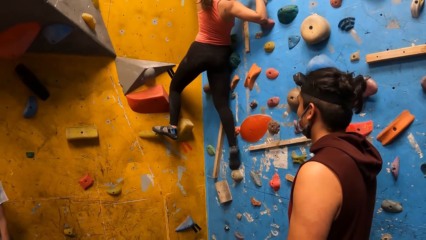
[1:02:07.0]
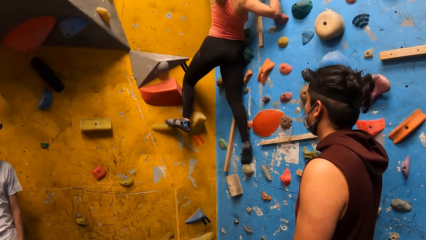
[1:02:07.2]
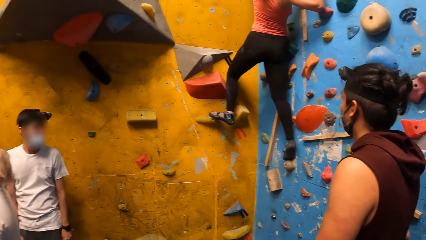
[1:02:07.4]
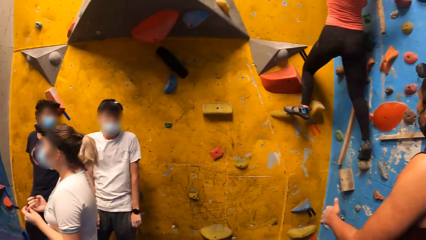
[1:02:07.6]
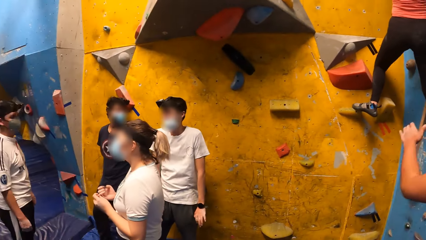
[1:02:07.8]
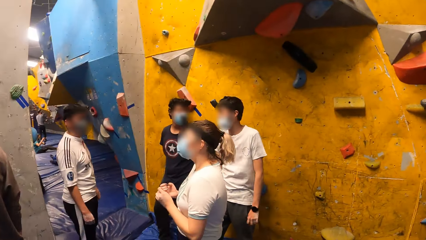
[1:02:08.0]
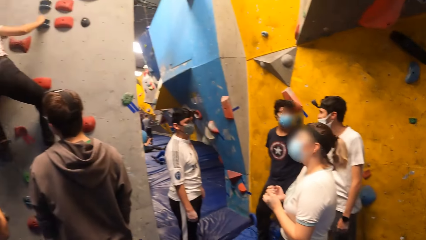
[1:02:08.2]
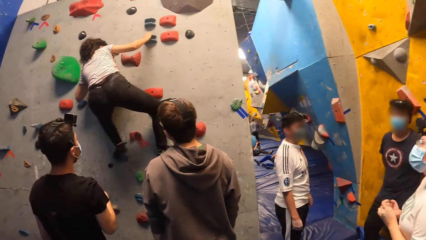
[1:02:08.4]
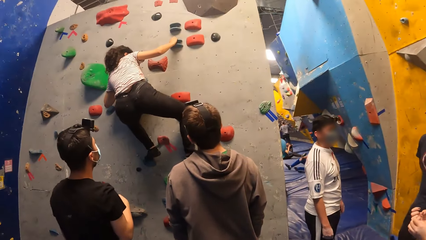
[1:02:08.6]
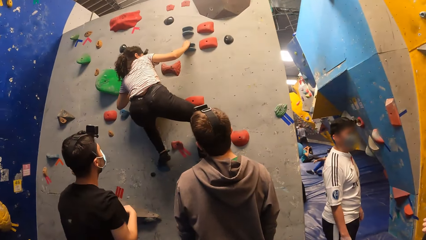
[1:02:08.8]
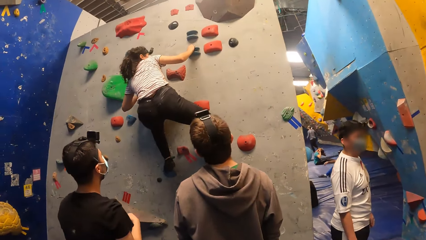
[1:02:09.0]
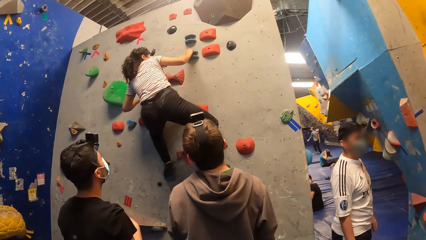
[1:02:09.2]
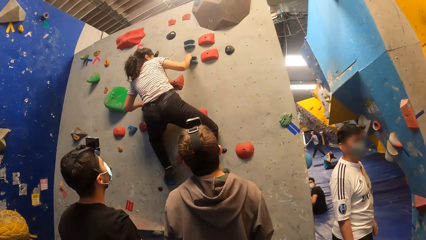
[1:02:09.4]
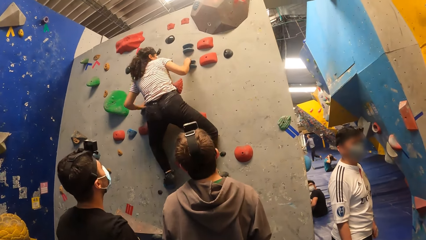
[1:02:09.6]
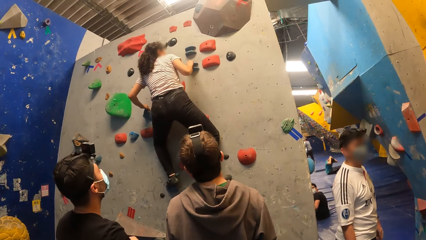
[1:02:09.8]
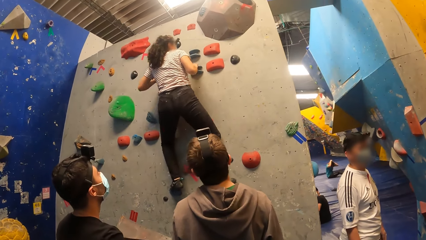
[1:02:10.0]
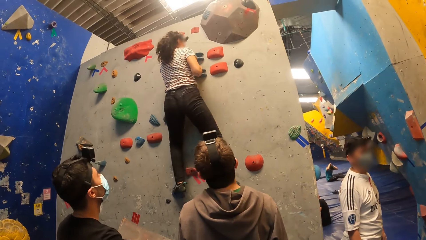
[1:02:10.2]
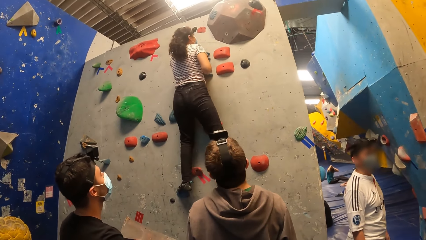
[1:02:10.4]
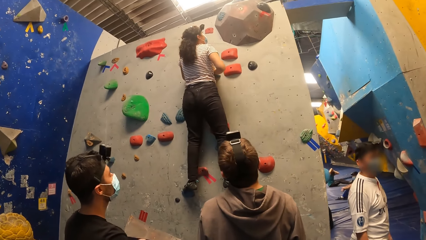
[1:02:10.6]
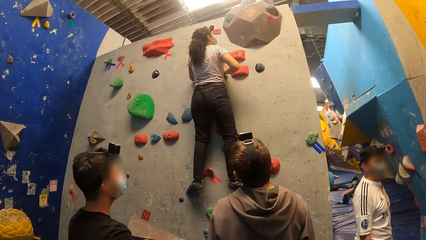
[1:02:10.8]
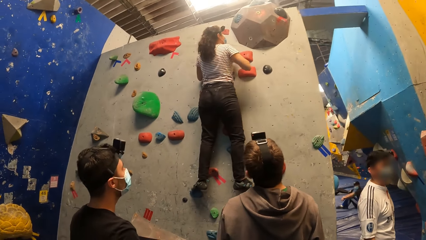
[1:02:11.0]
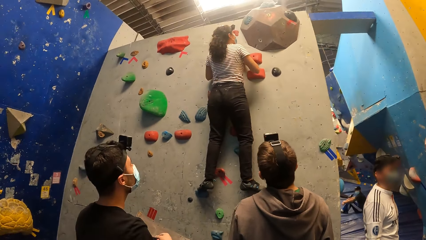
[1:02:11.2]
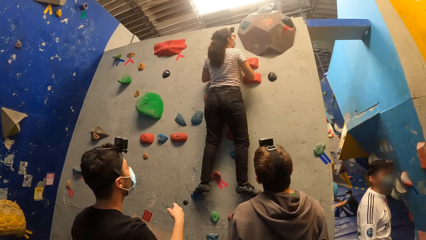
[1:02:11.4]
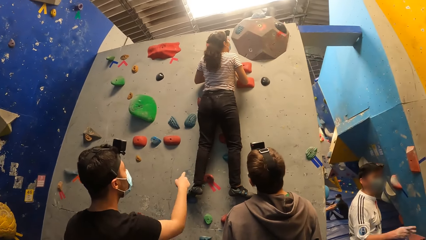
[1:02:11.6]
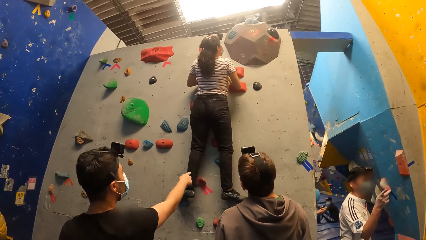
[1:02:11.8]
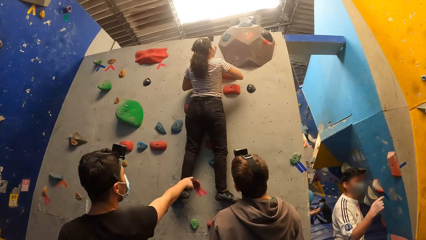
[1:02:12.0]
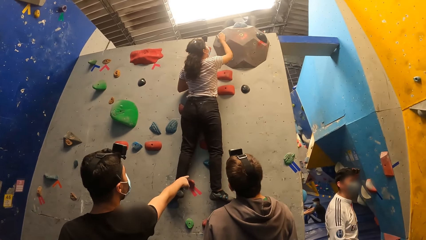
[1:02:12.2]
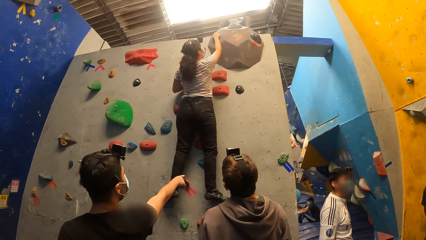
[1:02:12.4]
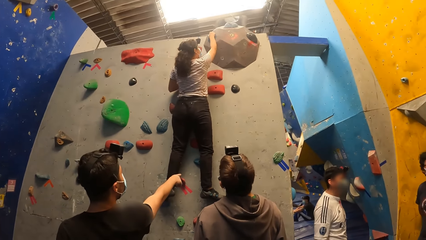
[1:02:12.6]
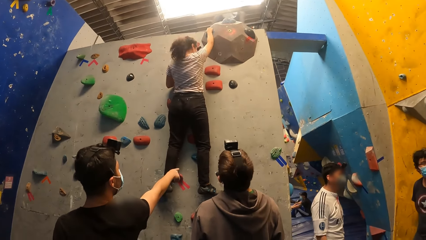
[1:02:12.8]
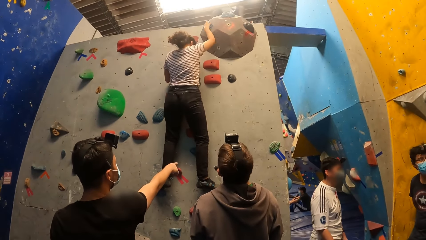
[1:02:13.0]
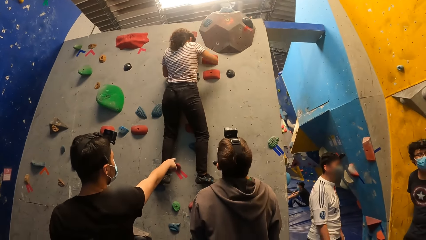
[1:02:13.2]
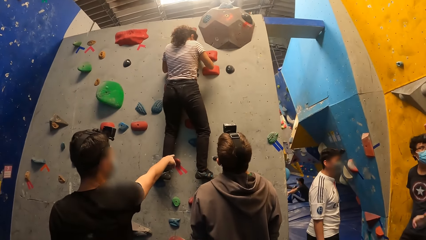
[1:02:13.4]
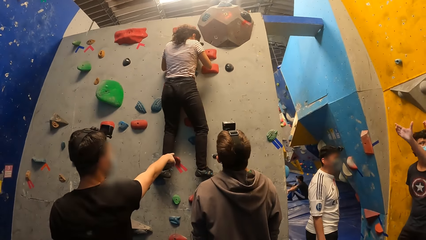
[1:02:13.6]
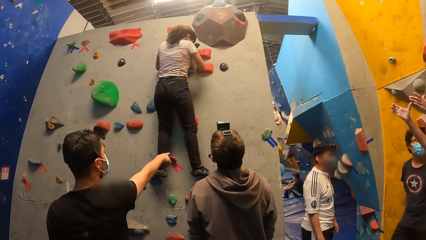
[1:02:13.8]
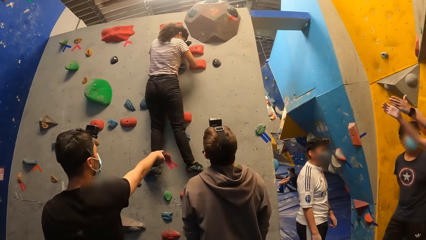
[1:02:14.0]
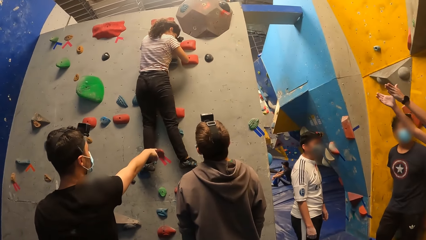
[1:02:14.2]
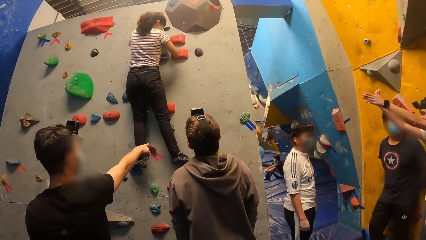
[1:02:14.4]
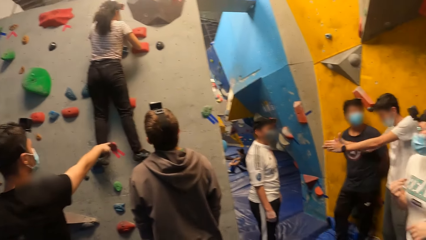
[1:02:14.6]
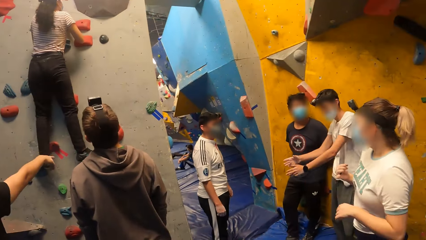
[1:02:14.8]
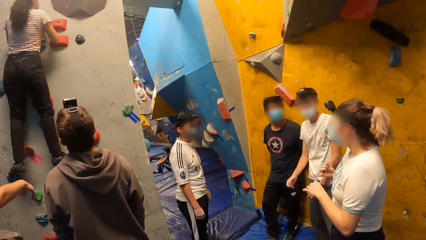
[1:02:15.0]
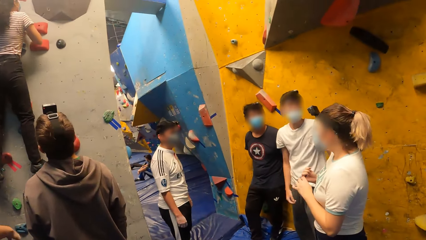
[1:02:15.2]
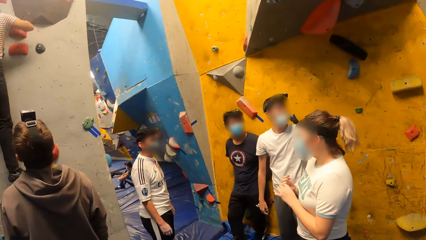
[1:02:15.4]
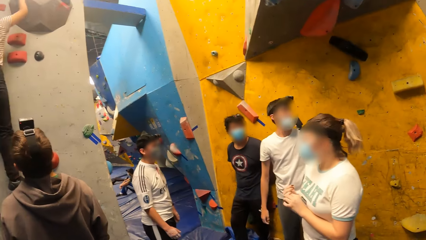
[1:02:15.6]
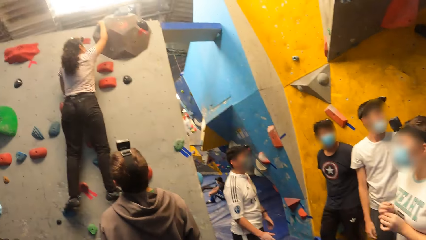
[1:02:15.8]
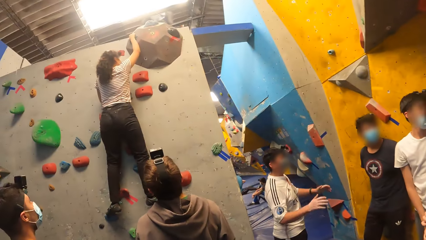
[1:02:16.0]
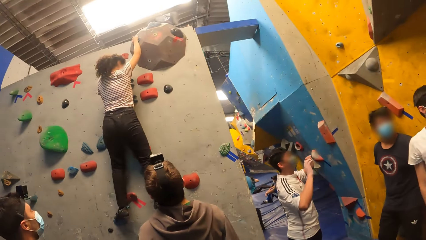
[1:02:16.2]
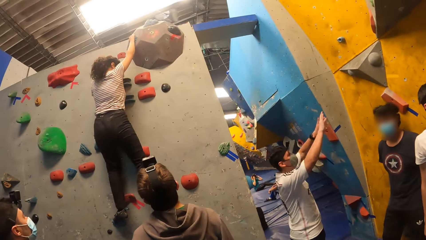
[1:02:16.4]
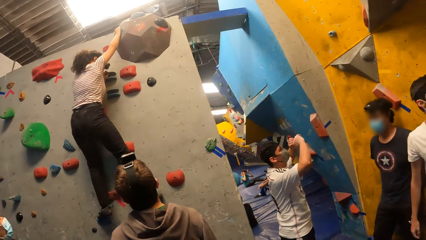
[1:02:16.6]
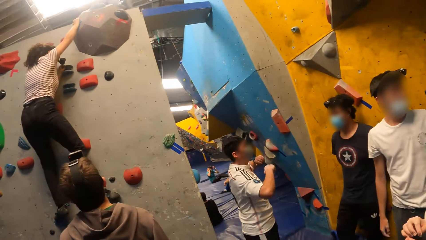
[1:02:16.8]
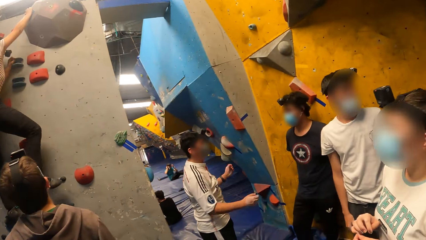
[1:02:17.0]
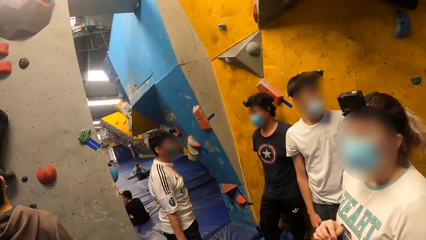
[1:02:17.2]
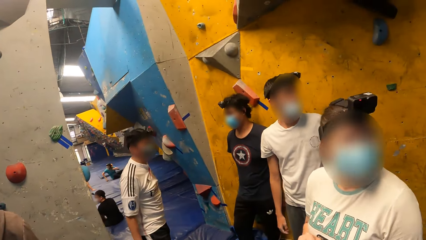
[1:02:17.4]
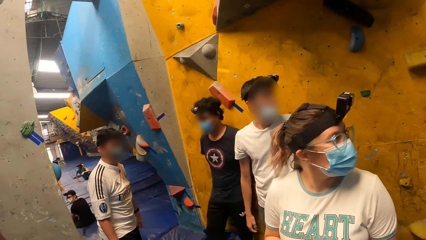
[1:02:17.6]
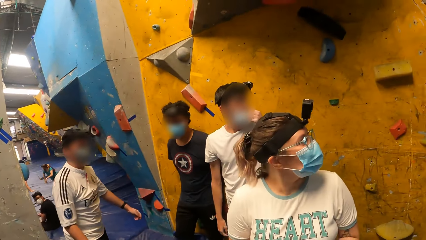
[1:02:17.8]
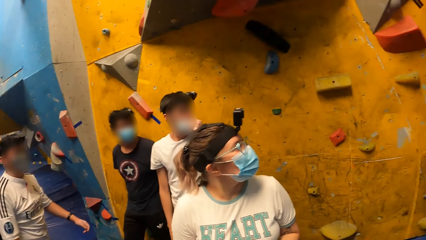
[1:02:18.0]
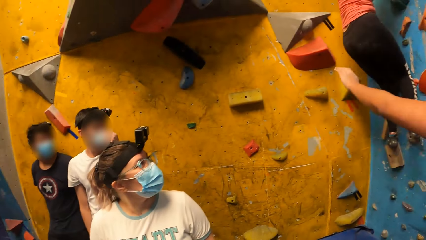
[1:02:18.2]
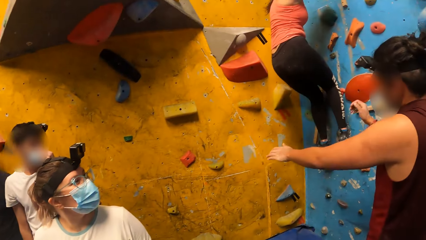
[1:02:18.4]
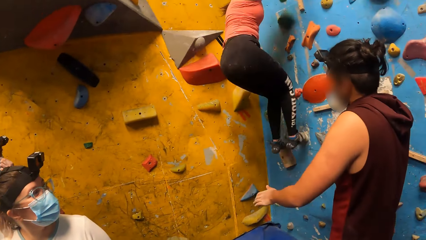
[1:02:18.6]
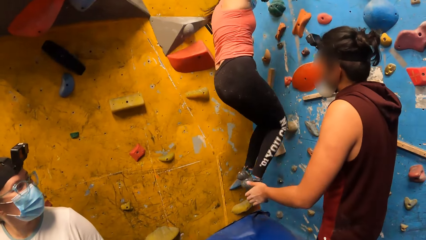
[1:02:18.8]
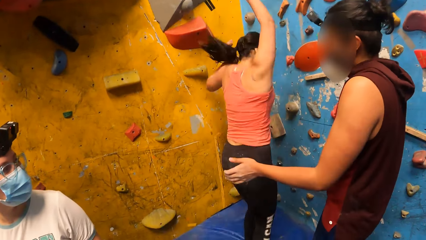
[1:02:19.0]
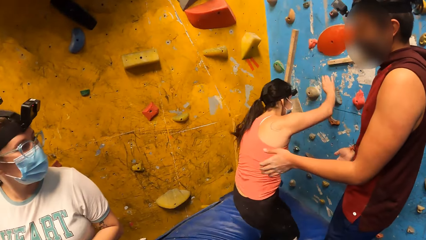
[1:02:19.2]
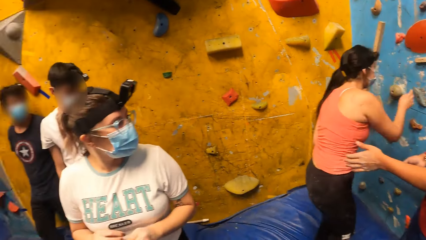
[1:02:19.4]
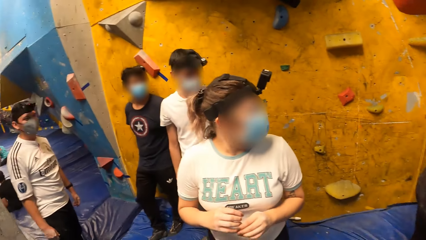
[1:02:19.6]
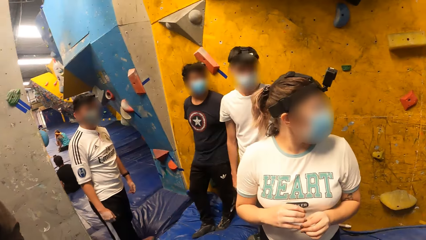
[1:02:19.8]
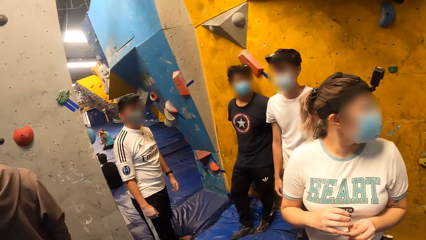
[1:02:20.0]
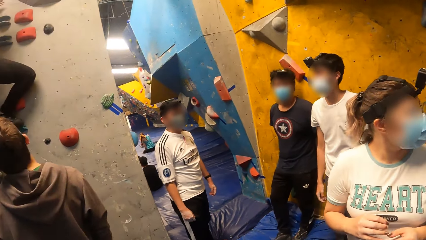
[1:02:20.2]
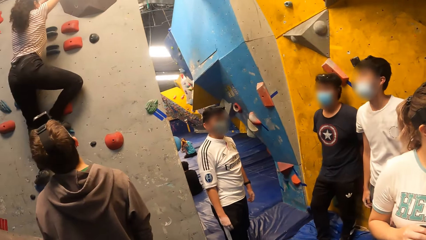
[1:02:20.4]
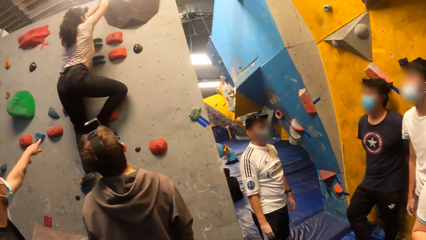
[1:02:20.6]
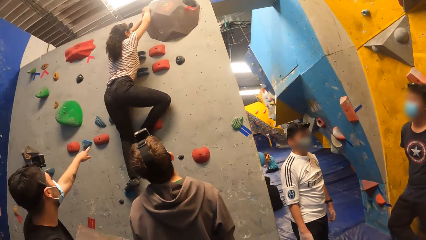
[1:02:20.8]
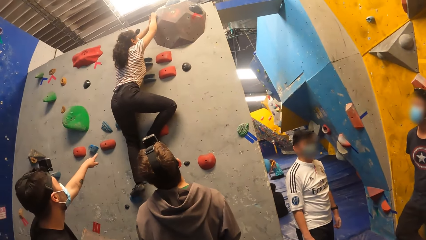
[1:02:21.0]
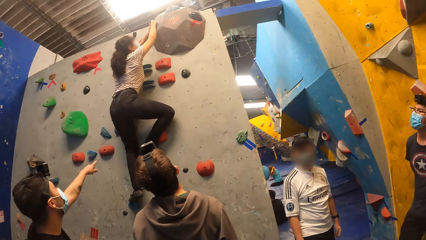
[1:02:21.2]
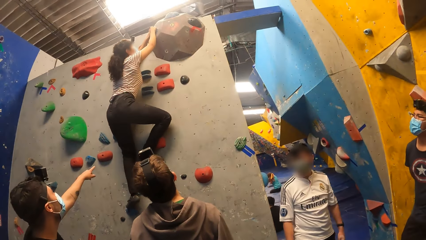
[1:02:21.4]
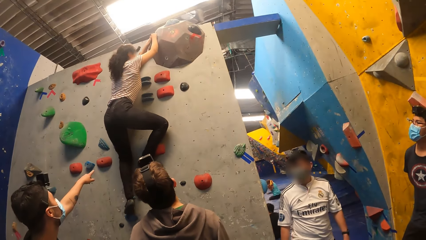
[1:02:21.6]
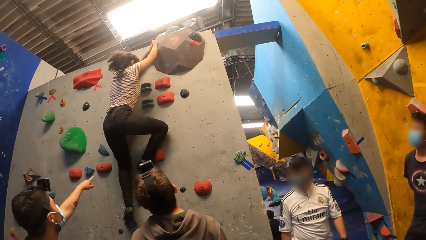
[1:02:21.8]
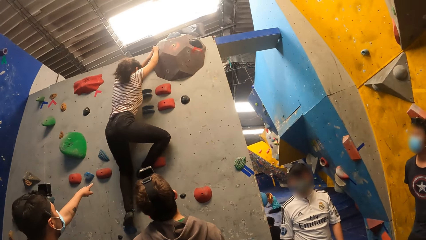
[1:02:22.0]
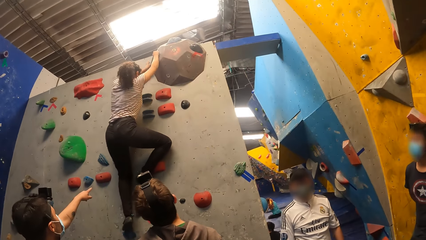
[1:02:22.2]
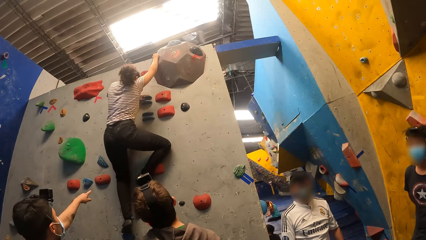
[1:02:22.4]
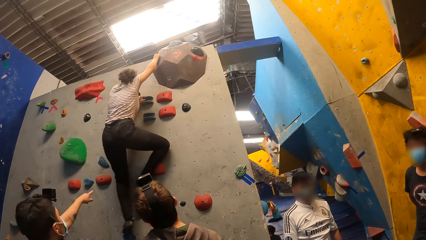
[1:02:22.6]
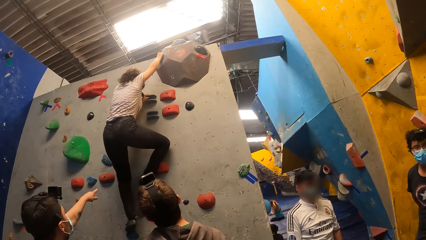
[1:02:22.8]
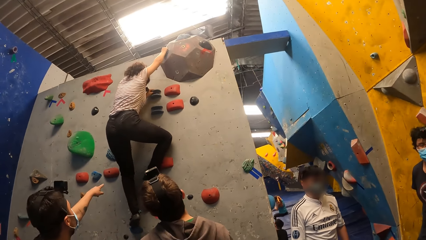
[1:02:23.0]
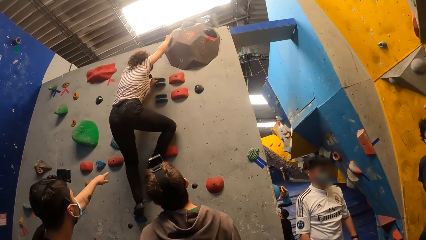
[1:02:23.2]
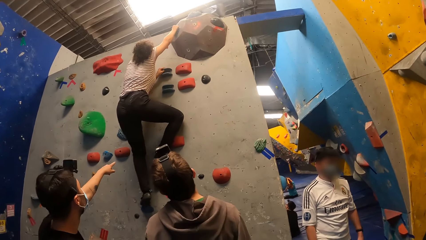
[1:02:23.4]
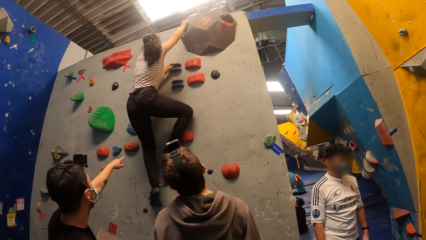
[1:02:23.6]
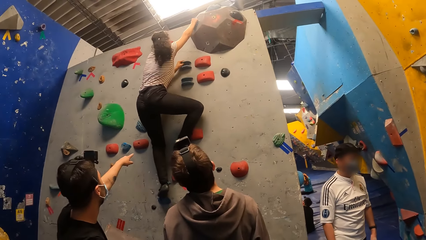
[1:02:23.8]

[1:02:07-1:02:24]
A man points his right hand towards the crag on the wall. The man lowers his right hand. A woman jumps down from the wall.
